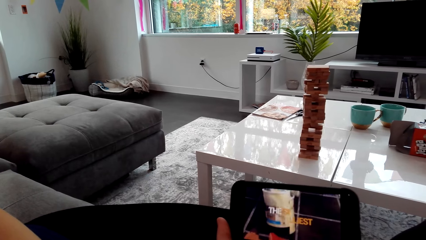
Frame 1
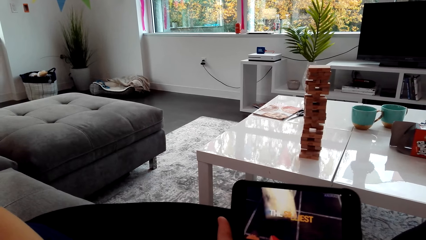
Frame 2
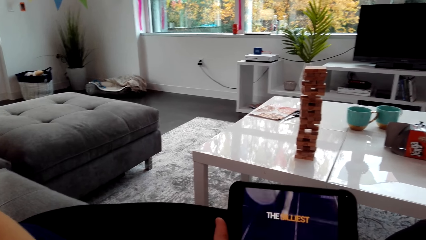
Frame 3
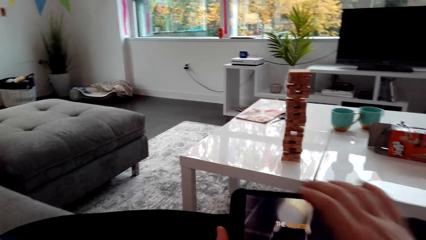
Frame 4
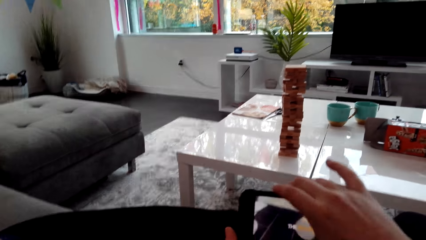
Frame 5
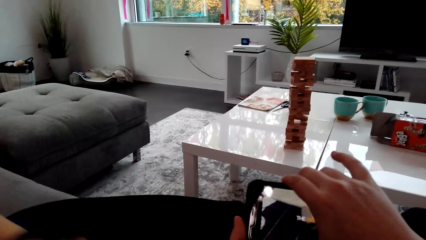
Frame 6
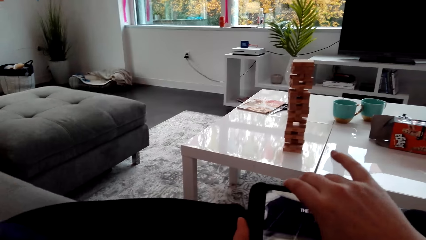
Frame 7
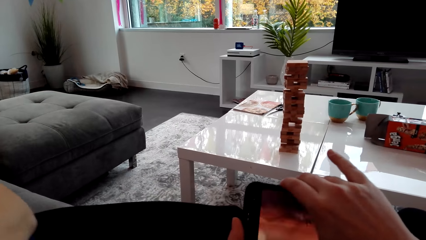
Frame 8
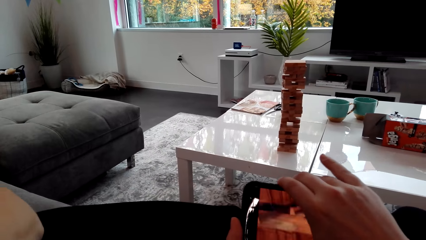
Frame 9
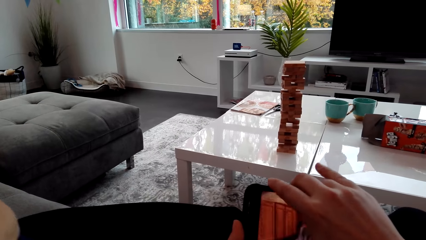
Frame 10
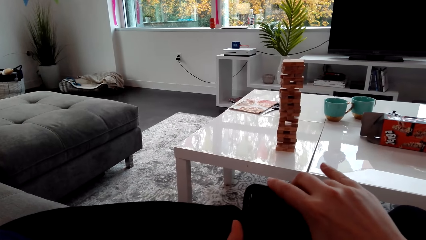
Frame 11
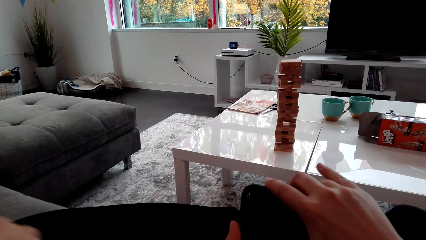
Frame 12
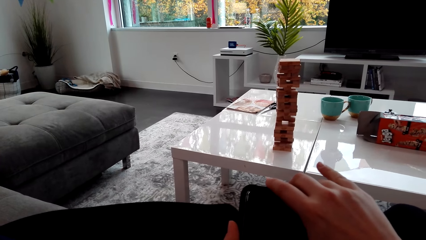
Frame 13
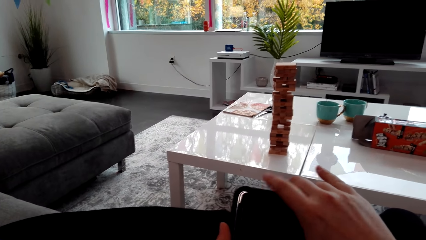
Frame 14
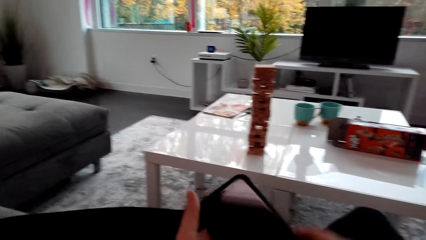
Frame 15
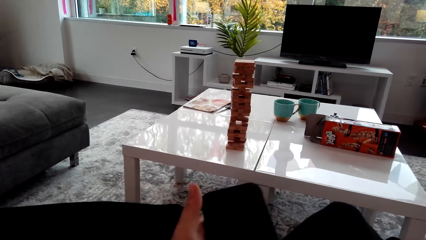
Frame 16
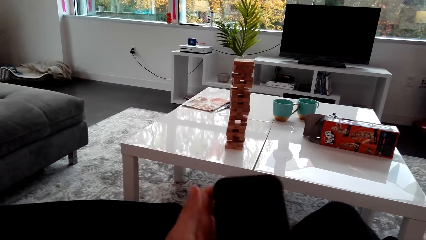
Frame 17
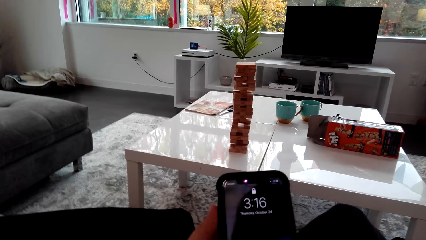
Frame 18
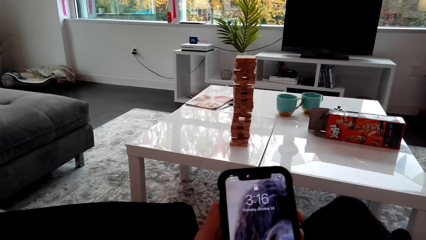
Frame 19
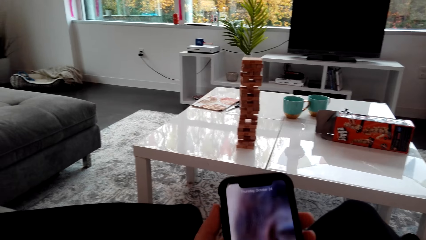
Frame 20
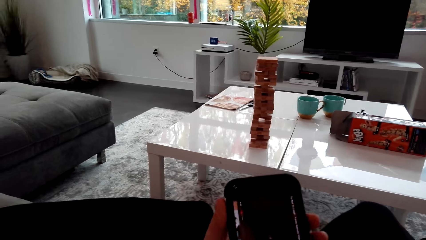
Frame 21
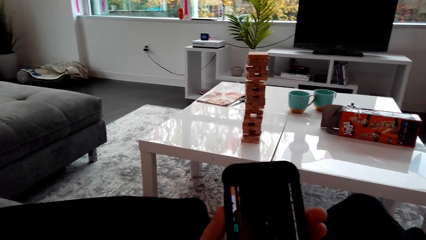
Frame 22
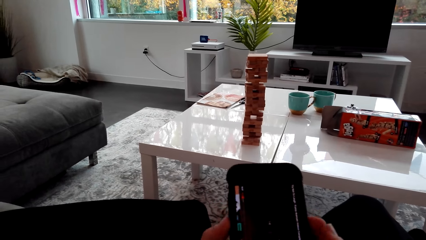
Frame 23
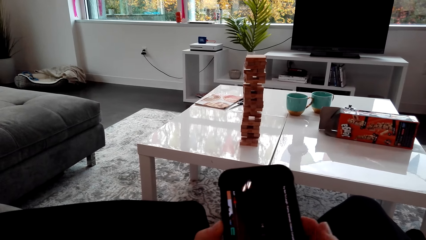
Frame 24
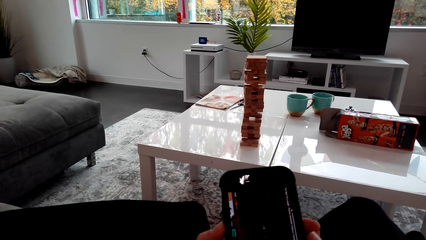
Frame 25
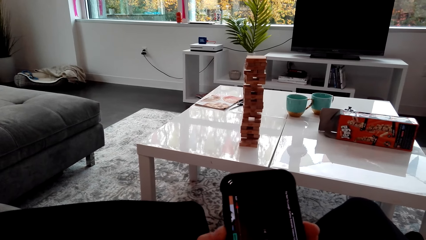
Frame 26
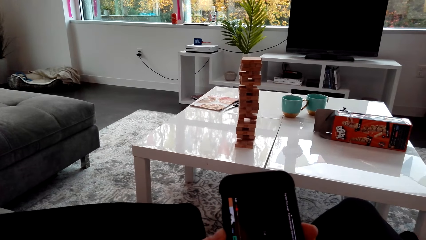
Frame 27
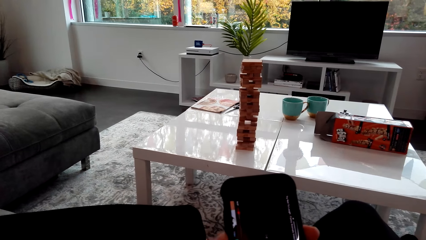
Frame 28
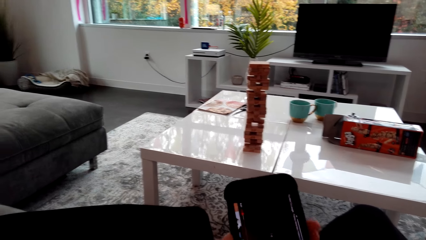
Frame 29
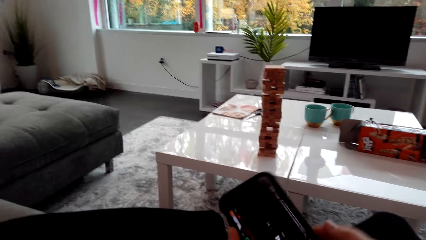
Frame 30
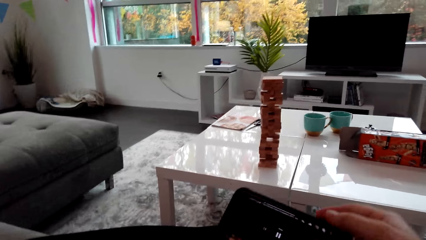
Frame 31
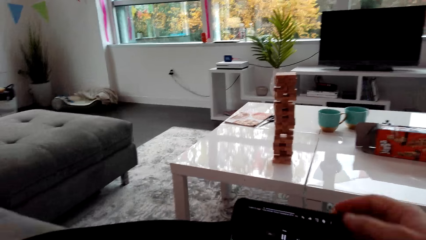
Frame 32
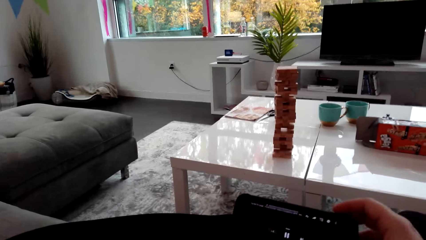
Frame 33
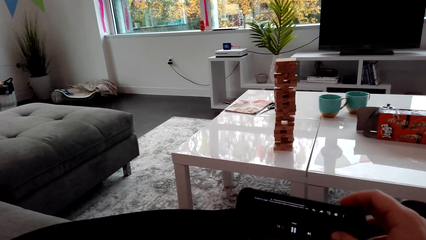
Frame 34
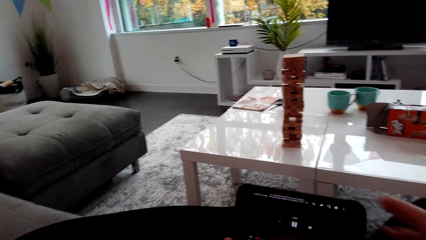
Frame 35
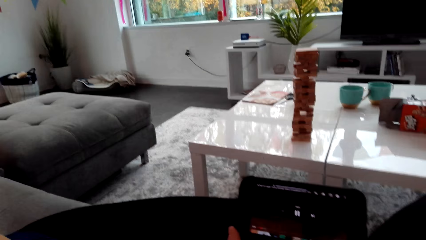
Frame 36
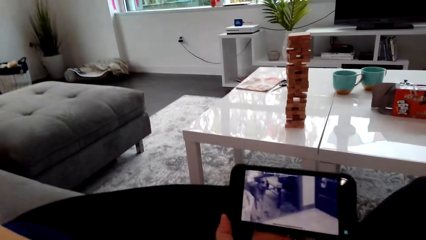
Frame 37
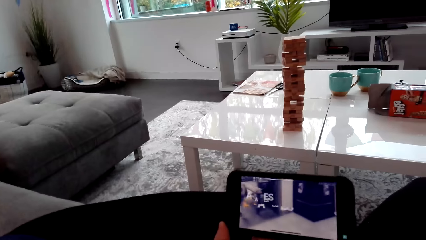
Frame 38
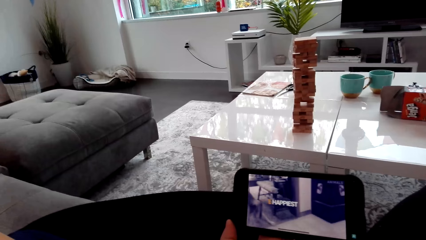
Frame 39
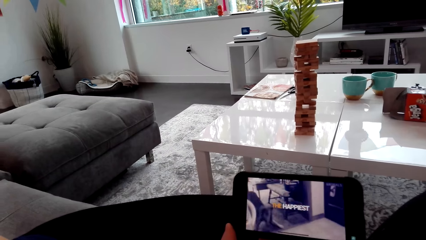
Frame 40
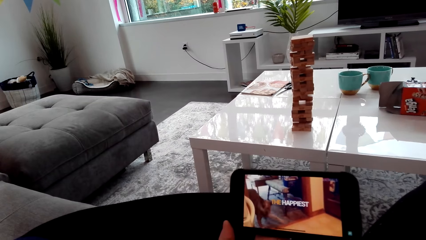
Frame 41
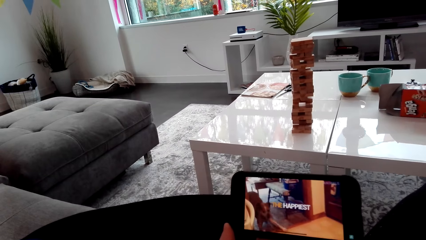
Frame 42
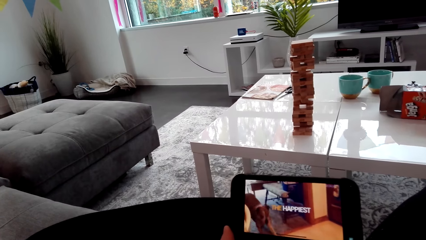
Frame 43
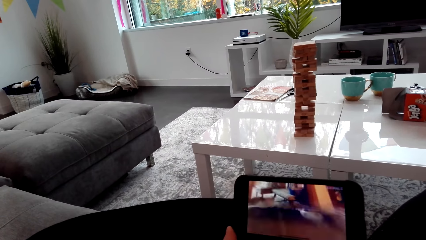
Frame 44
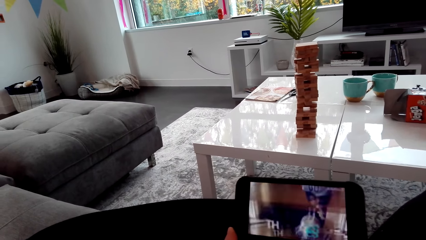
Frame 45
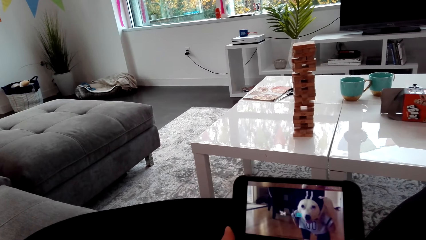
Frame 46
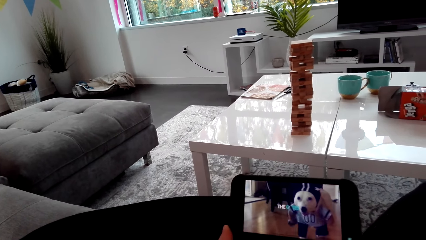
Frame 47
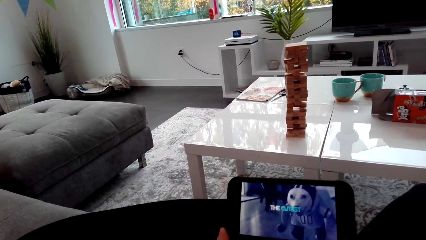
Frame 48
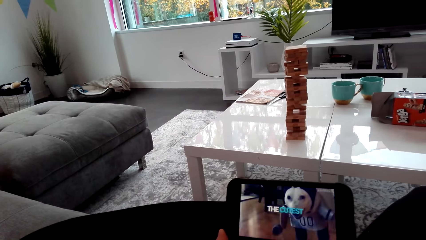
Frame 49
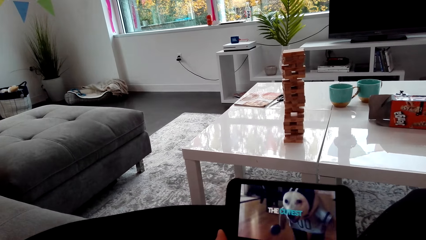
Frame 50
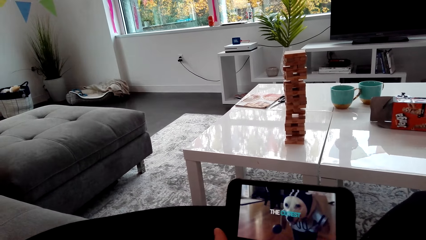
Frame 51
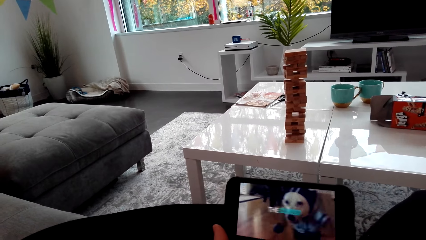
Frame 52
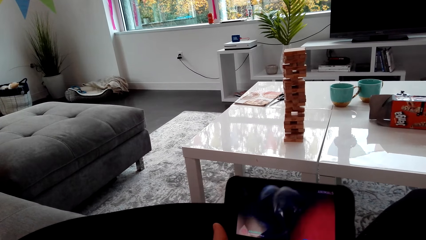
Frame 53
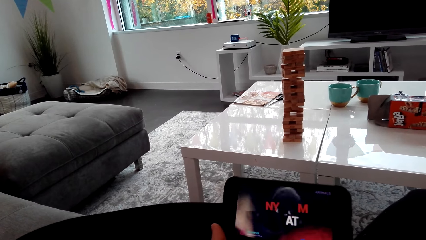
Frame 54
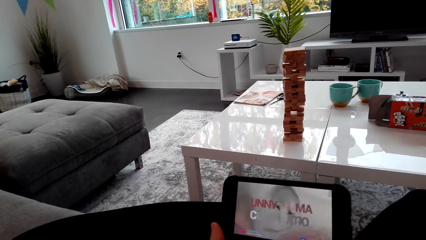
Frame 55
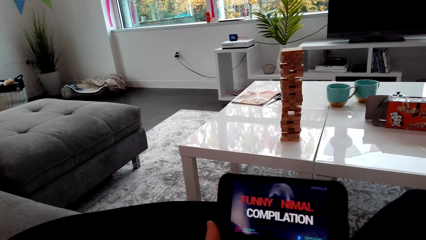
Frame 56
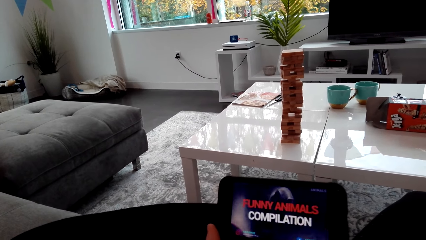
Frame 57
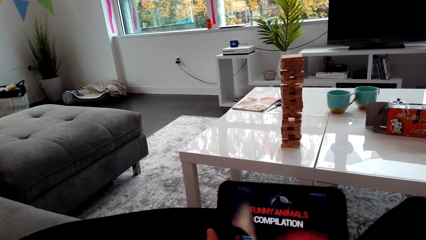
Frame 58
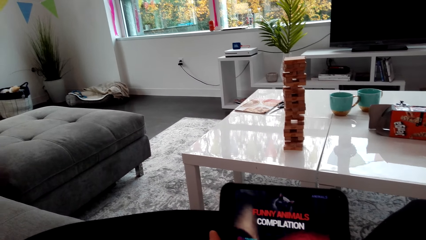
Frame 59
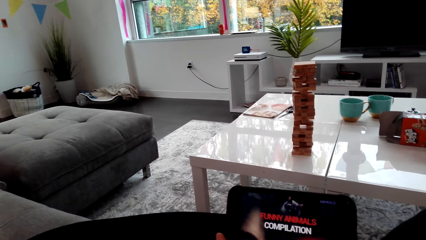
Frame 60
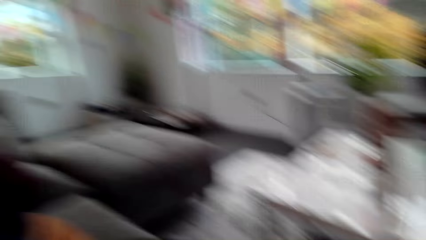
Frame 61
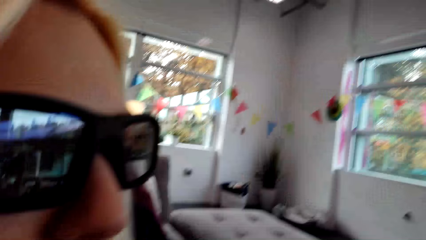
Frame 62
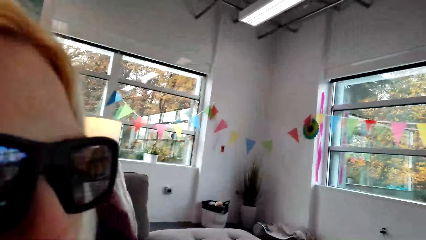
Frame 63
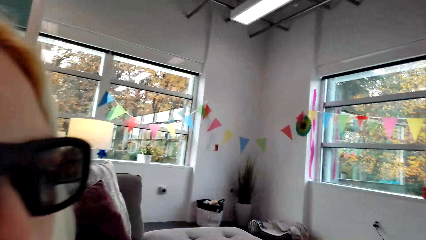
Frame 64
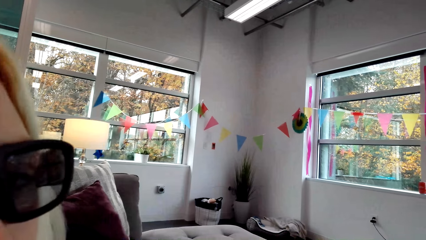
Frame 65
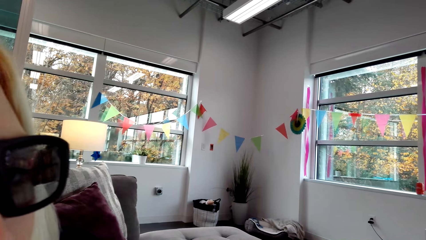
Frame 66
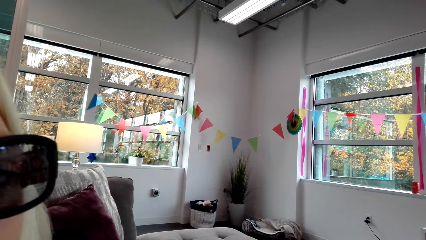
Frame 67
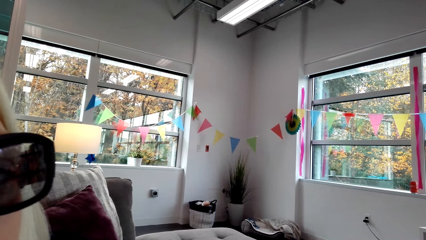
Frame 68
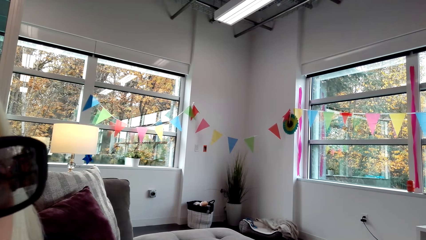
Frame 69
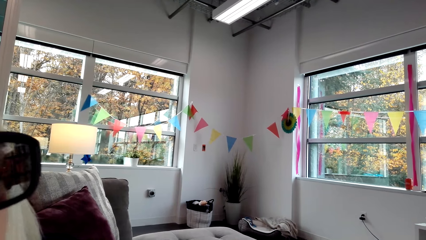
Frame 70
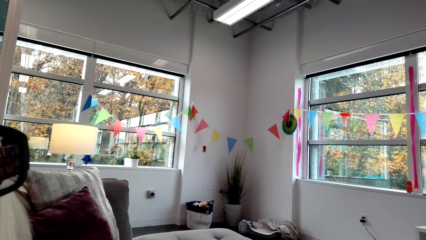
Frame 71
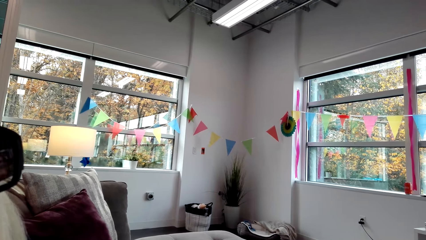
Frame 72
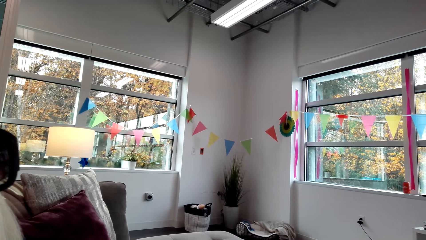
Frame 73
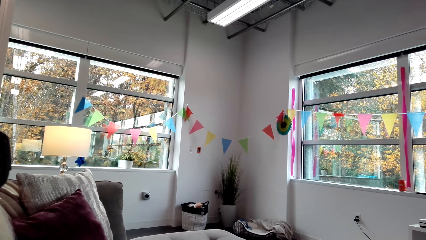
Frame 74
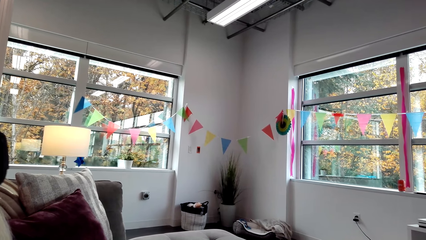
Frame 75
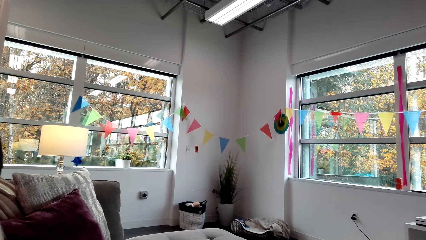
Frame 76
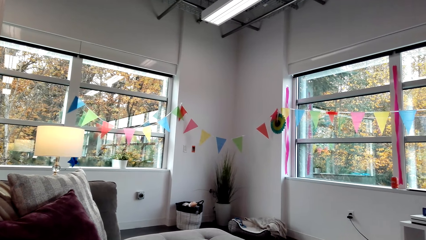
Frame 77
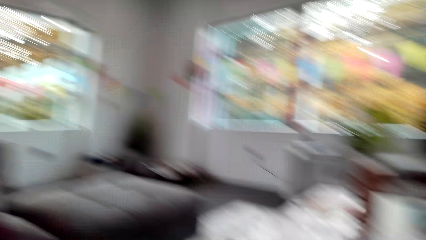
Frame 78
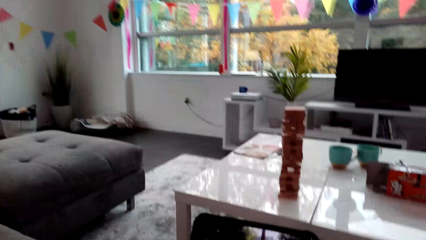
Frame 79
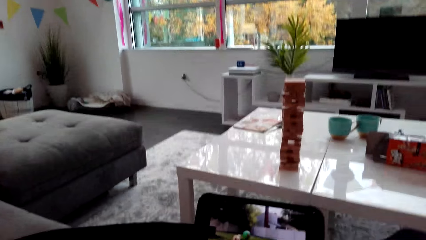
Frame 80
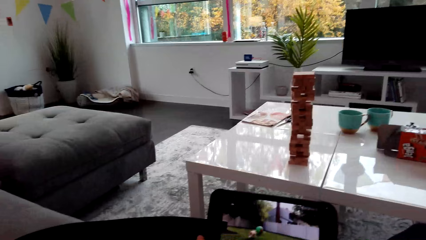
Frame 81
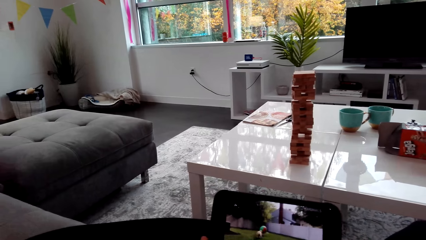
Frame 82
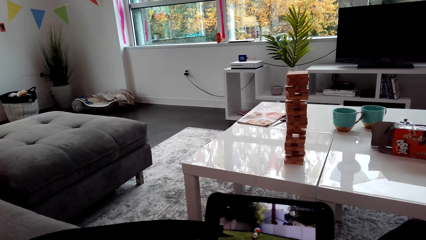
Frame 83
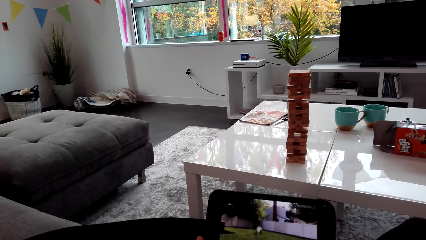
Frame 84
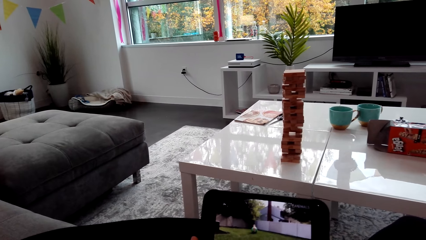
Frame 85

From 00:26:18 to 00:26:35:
The camera wearer operates the phone. They switch off the phone. They scroll the phone. They watch the phone. They rotate the phone. A lady watches the phone. The lady dialogues with the camera wearer.
